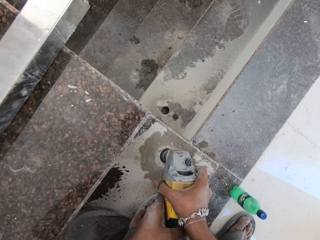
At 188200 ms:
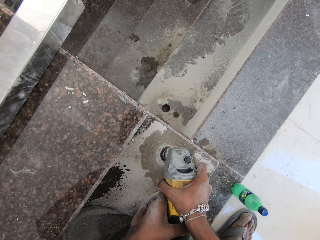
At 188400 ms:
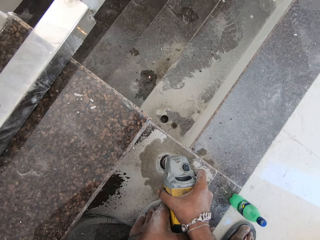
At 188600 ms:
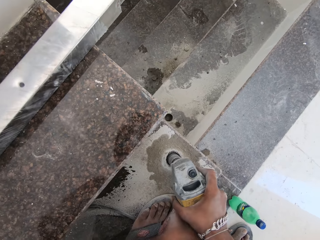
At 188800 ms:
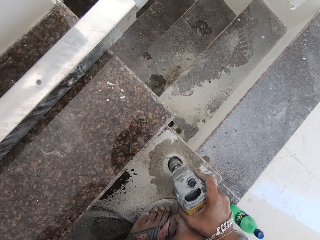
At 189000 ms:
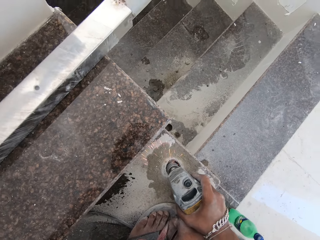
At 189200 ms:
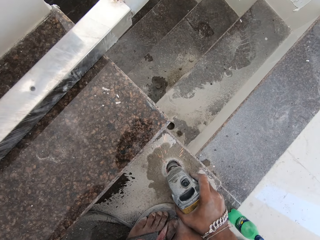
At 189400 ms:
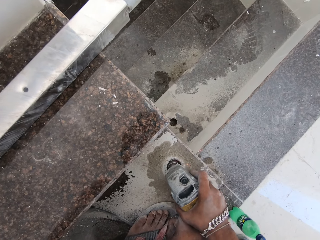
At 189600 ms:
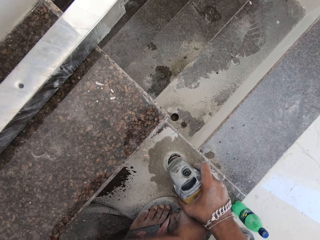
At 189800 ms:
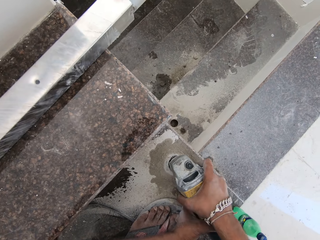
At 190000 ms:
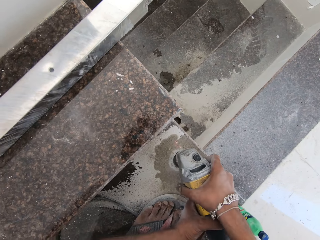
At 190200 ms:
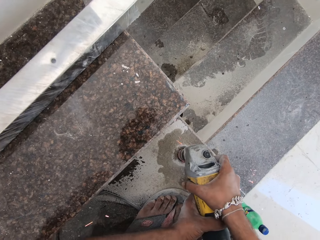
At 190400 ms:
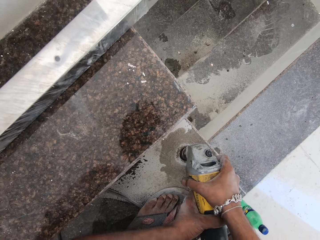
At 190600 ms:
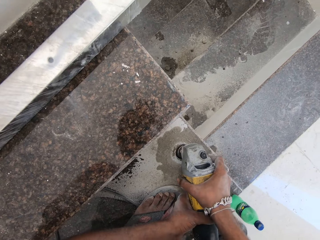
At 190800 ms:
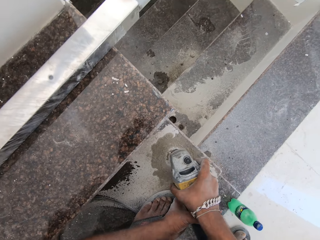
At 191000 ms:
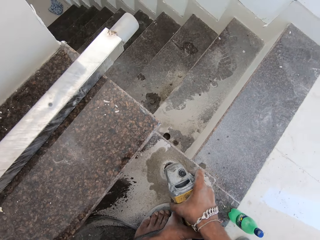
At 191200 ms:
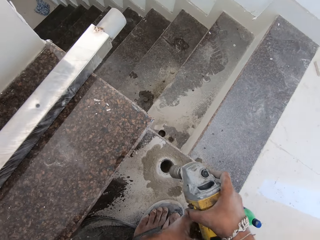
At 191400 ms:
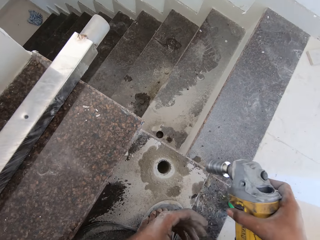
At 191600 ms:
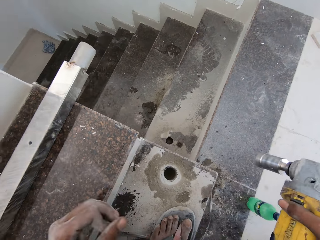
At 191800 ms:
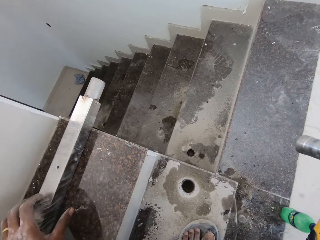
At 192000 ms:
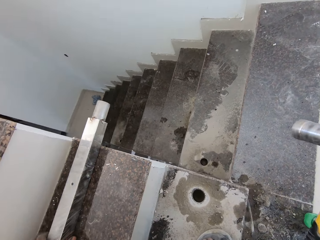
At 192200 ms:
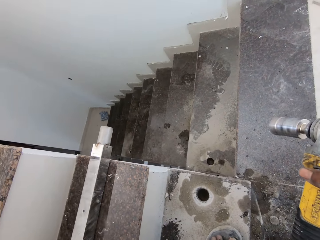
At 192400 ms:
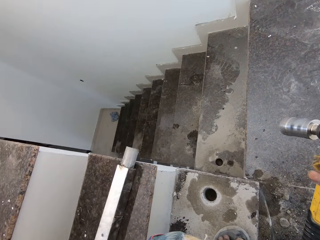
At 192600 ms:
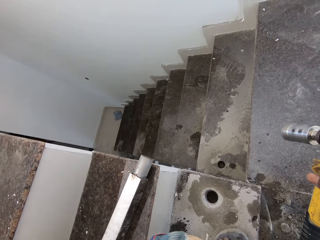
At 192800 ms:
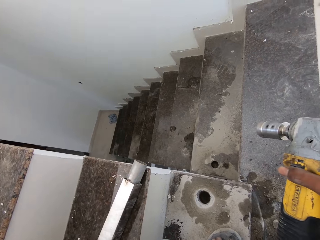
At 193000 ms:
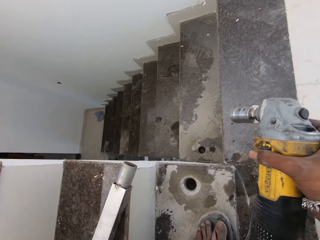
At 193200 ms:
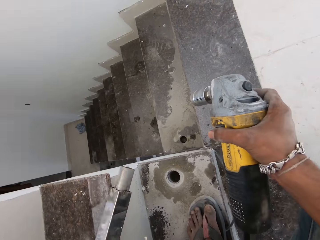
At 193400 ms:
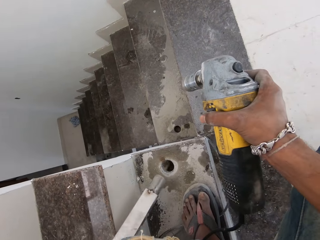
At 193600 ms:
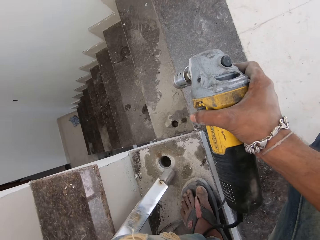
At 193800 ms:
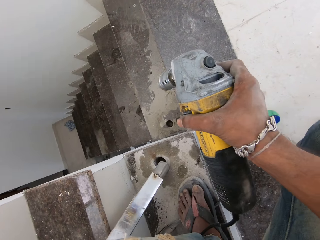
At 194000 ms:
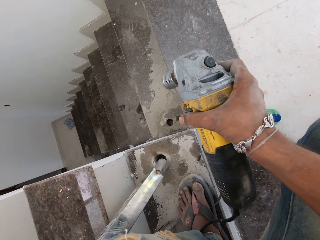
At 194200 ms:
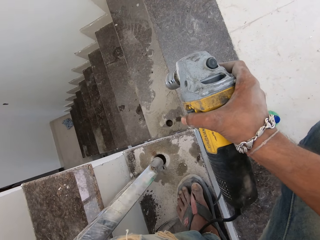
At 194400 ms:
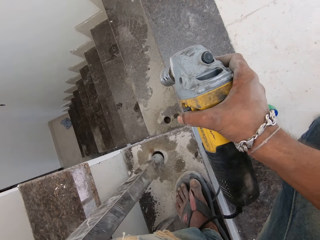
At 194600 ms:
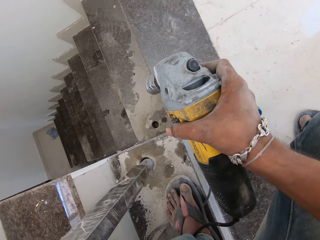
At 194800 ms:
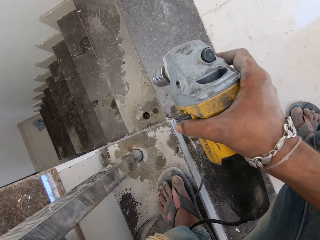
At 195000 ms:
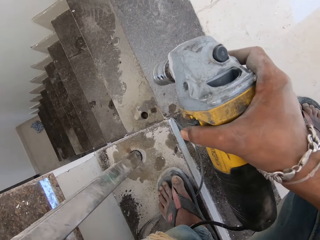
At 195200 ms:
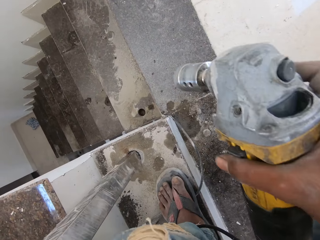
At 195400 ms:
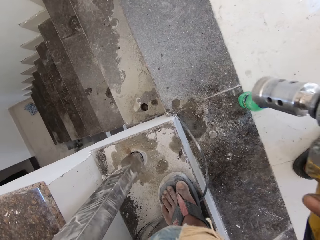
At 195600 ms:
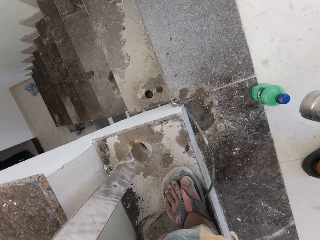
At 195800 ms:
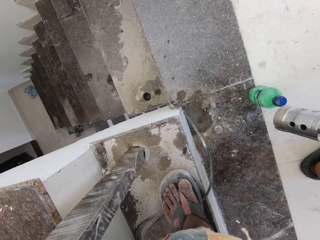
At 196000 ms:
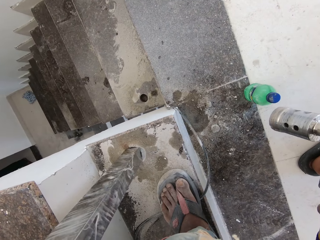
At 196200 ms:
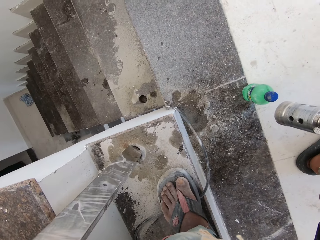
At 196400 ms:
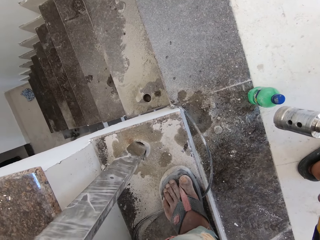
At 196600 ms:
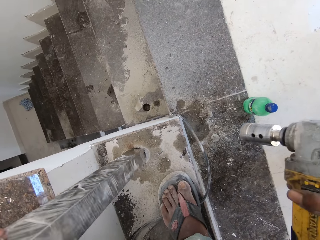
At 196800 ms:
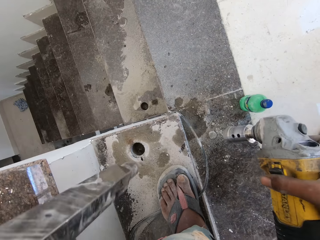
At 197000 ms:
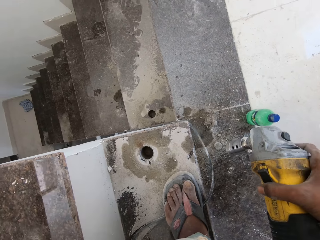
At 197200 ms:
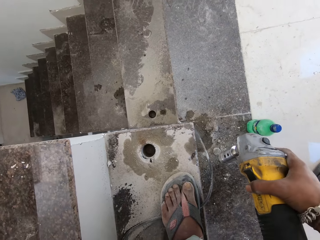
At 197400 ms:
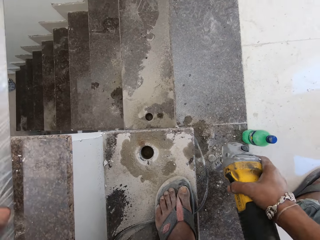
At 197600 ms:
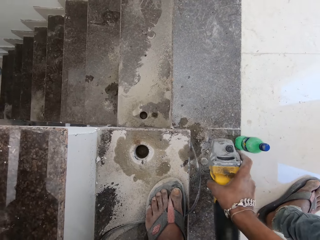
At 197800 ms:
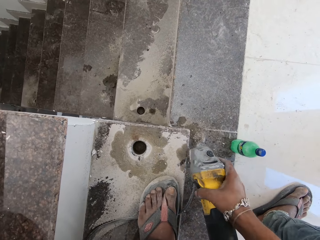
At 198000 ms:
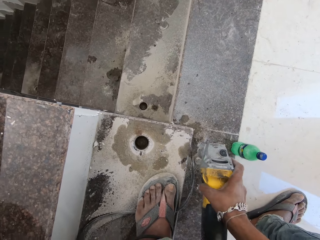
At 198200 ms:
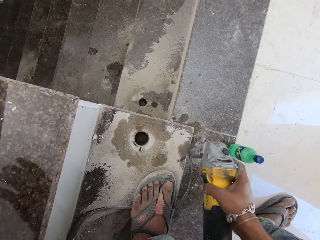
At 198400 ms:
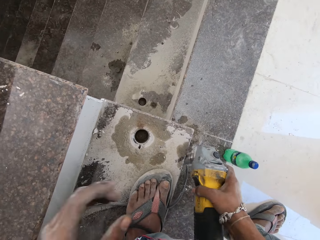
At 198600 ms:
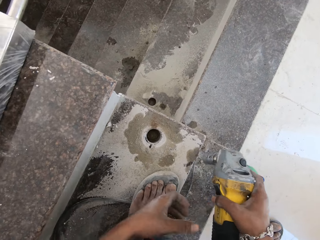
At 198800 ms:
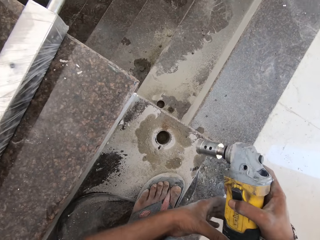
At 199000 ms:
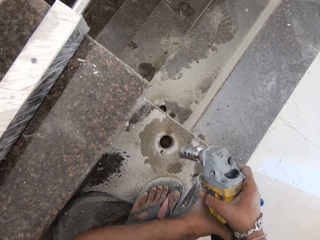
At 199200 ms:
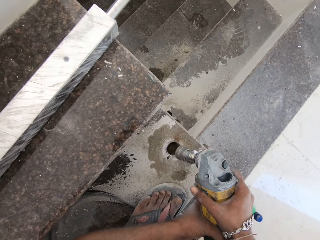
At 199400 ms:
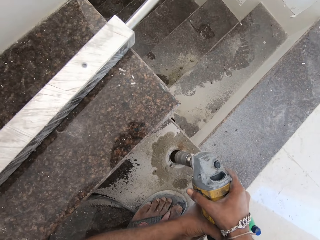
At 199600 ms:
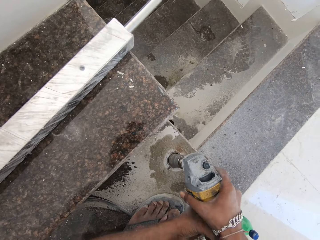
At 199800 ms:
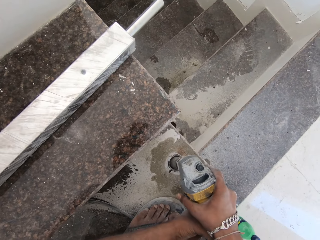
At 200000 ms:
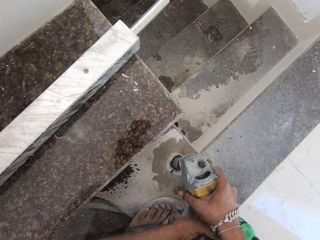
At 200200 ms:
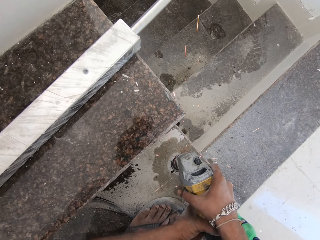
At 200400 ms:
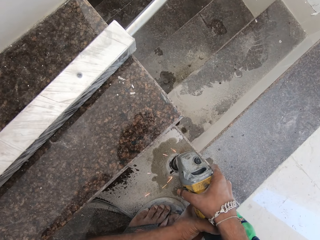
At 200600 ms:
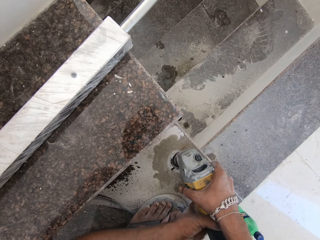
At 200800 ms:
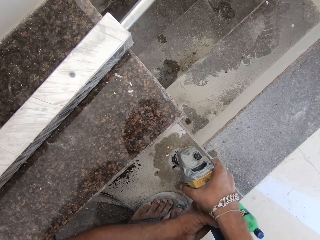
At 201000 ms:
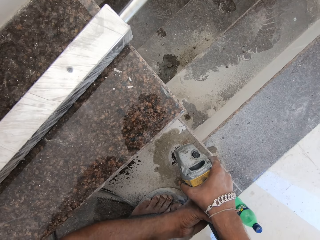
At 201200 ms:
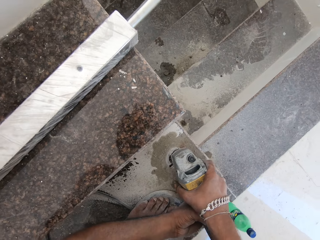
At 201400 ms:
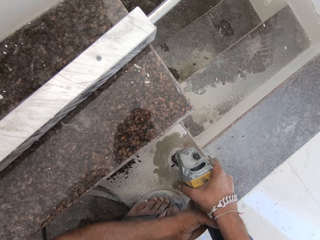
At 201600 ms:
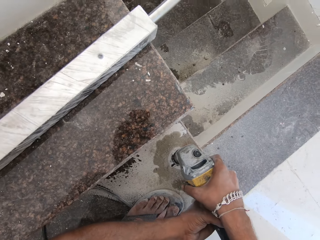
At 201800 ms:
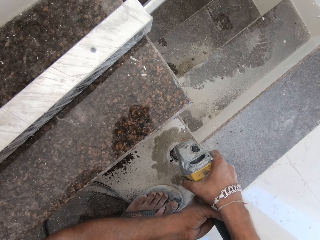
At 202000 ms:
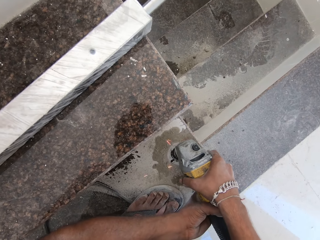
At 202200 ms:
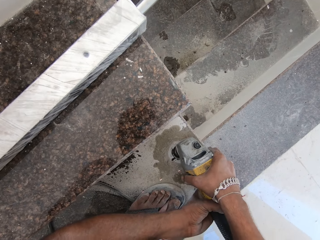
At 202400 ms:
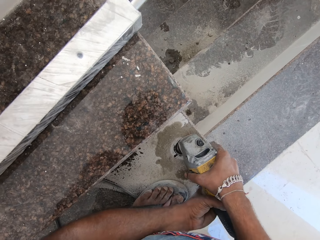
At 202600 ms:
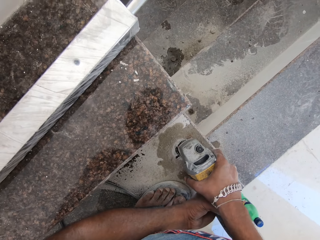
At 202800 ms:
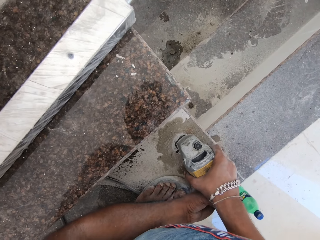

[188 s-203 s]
The camera wearer picks up the baluster from the stairway with his left hand. He puts the baluster into a hole in the stairway with his left hand. He brings out the baluster from the hole in the stairway with his left hand. He drops the baluster on the stairway with his left hand. He hits the stairway with the tile driller in his right hand. He holds the tile driller with both hands. He turns on the tile driller with his right hand. He drills the stairway with the tile driller in his hands.

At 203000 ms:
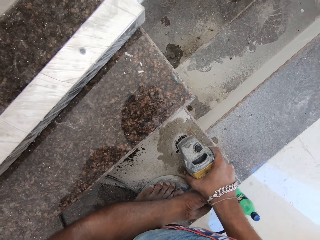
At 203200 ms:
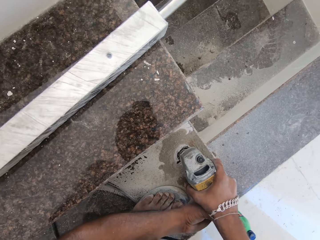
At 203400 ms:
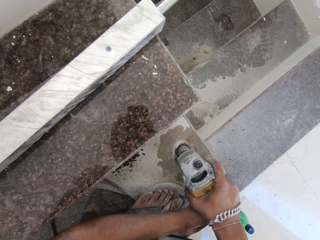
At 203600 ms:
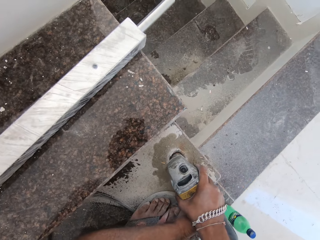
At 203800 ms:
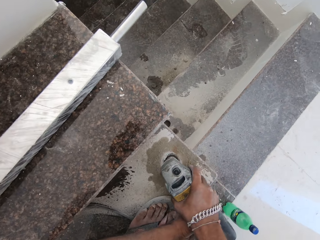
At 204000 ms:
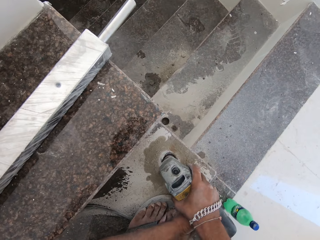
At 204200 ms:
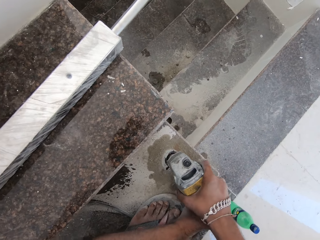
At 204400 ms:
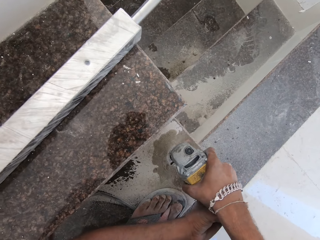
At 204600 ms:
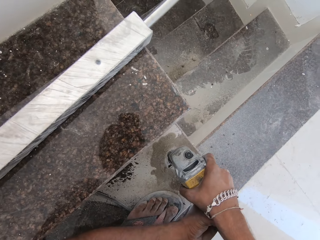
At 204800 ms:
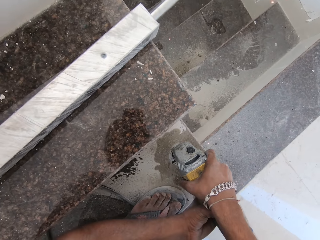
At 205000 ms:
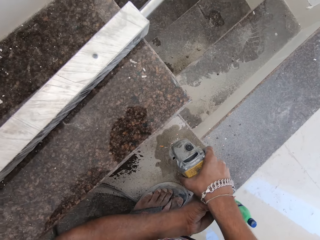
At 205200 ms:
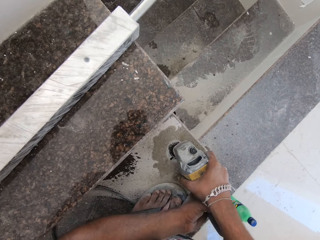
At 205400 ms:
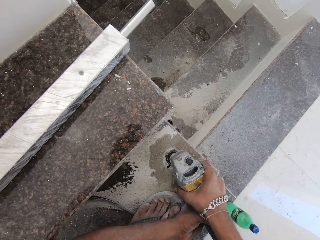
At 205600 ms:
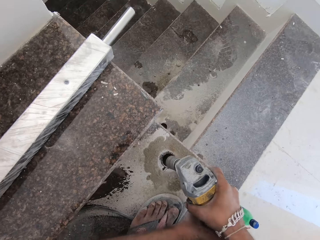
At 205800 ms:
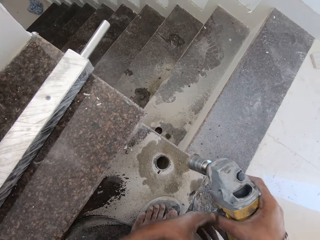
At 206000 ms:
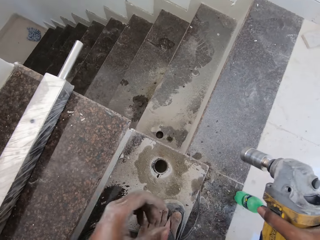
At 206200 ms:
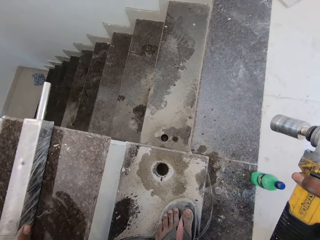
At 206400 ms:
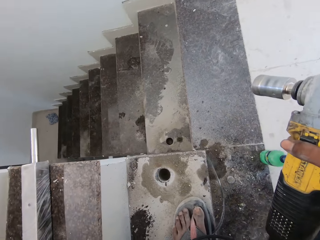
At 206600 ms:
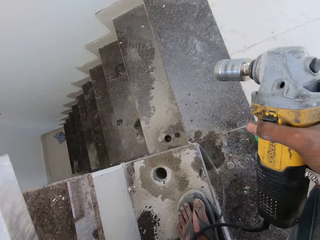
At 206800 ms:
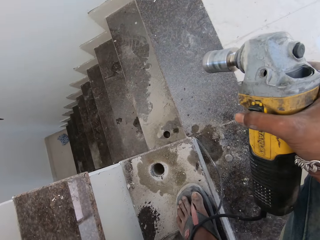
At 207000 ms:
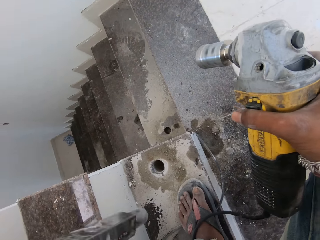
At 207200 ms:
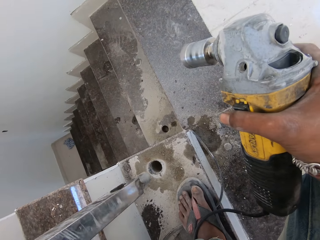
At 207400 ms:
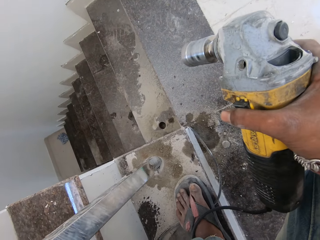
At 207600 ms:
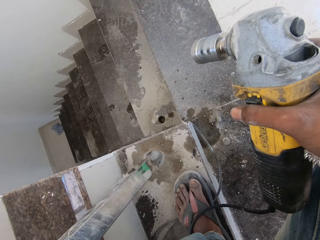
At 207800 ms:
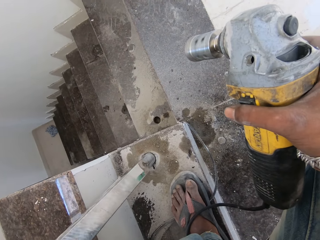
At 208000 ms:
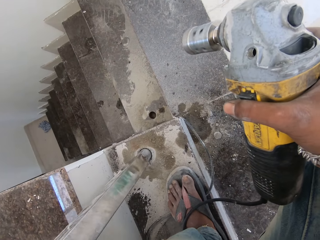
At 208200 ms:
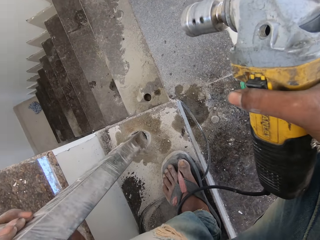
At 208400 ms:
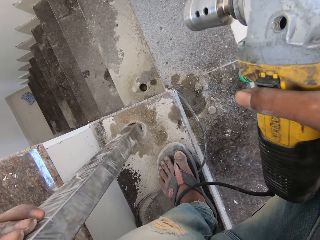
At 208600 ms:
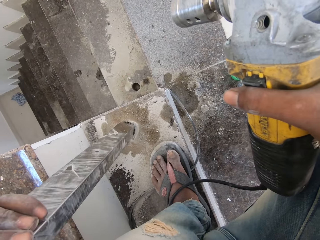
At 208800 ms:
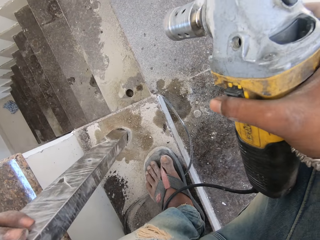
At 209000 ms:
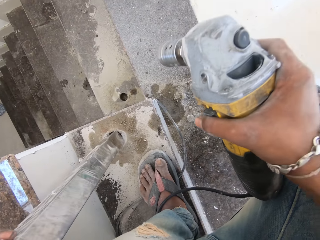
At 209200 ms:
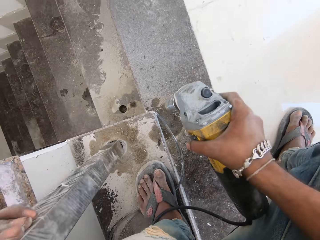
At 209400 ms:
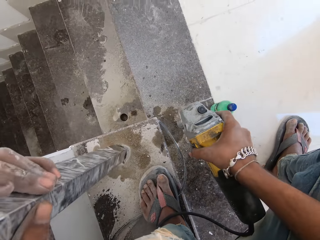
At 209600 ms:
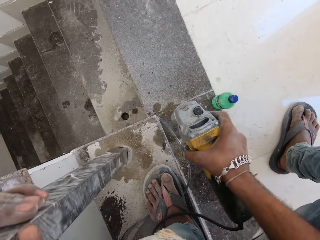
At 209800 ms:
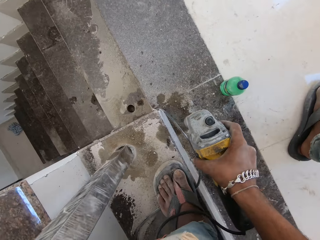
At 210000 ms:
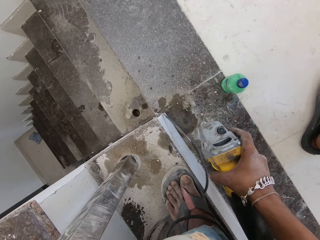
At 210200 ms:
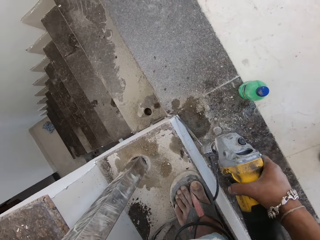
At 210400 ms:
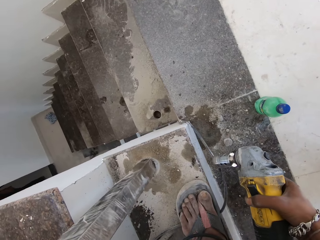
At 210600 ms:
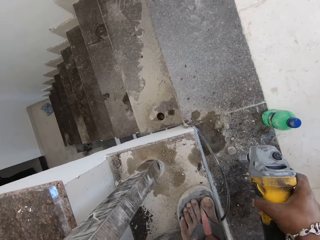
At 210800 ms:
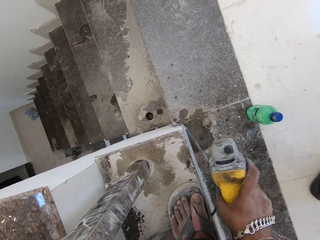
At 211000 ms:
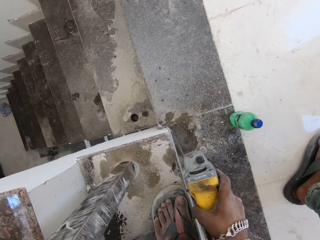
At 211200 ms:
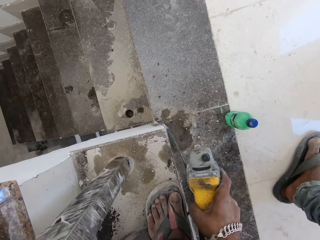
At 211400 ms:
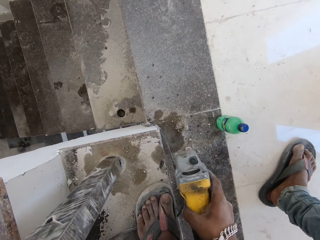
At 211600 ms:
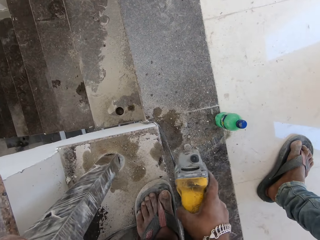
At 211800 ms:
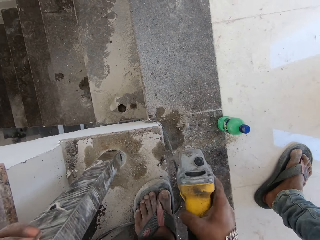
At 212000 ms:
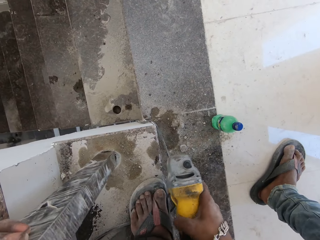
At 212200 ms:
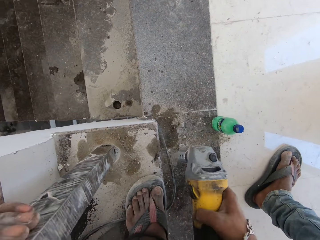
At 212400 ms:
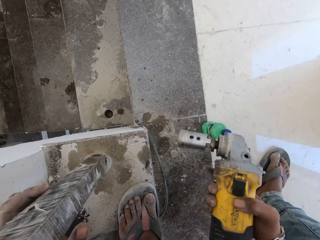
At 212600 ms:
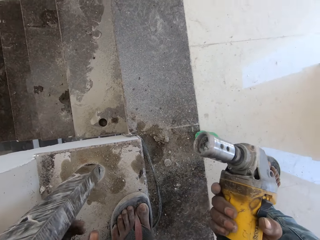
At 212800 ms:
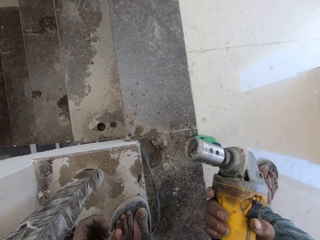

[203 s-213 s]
The camera wearer picks up the baluster from the stairway with his left hand. He puts the baluster into the hole in the stairway with his left hand. He hits the stairway with the tile driller in his right hand.
